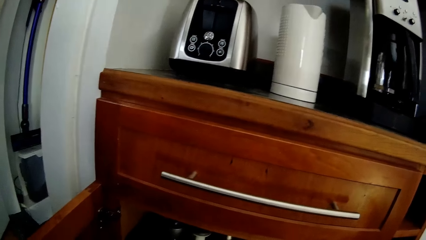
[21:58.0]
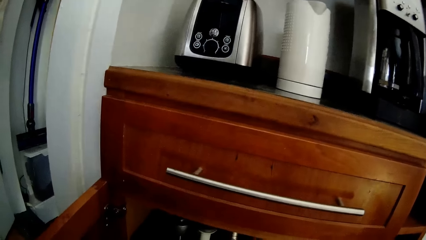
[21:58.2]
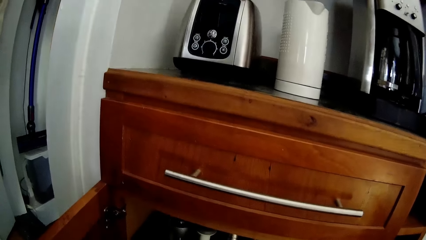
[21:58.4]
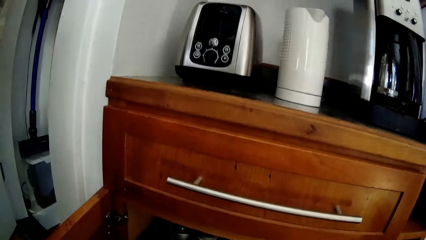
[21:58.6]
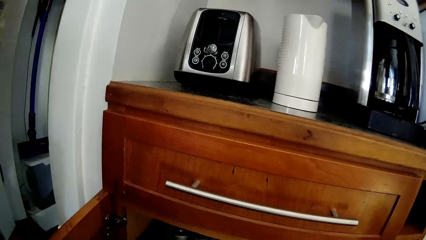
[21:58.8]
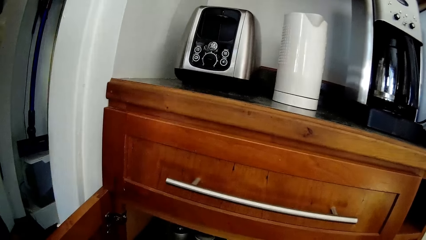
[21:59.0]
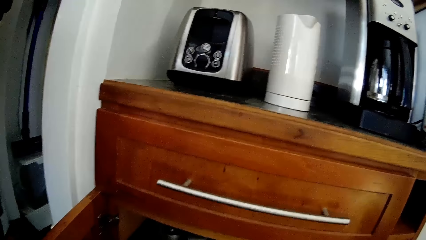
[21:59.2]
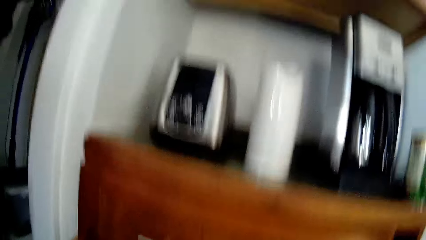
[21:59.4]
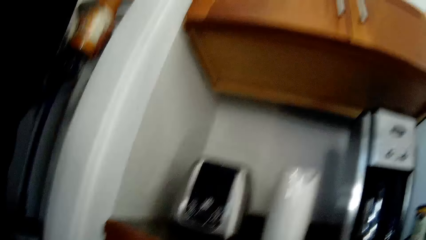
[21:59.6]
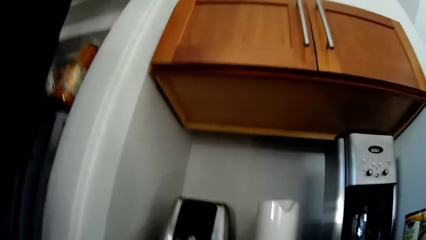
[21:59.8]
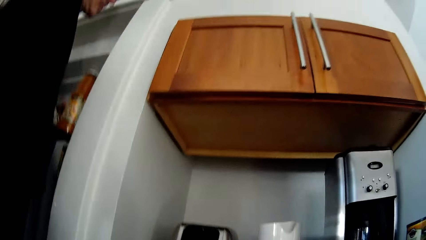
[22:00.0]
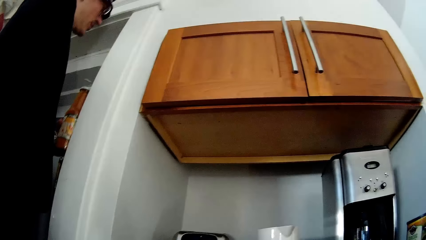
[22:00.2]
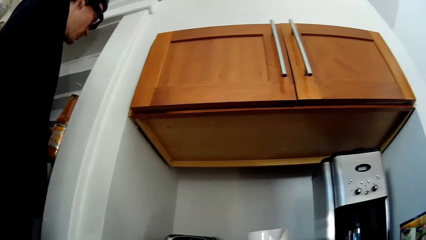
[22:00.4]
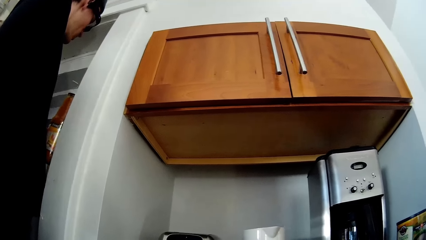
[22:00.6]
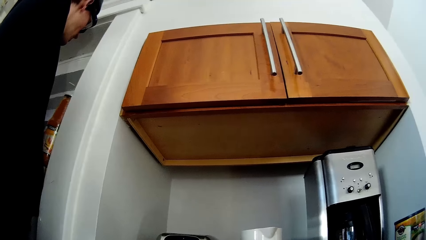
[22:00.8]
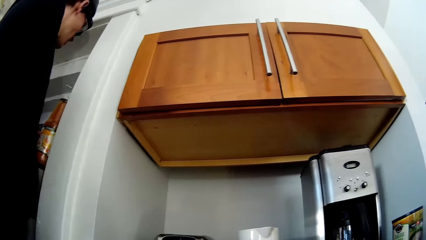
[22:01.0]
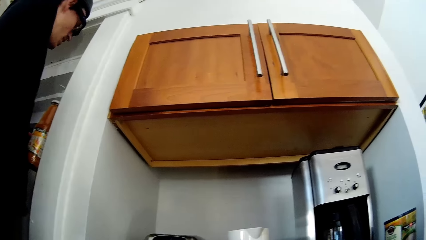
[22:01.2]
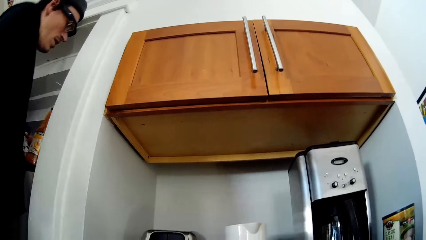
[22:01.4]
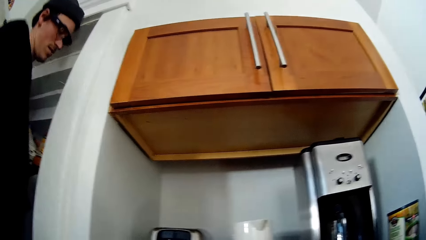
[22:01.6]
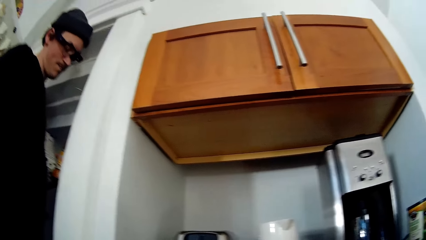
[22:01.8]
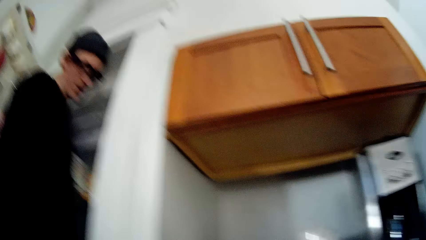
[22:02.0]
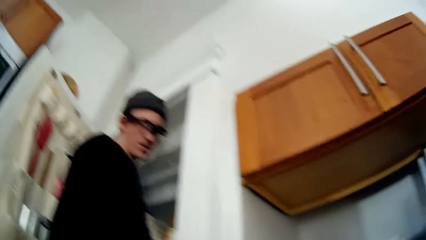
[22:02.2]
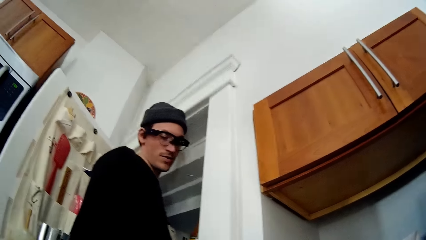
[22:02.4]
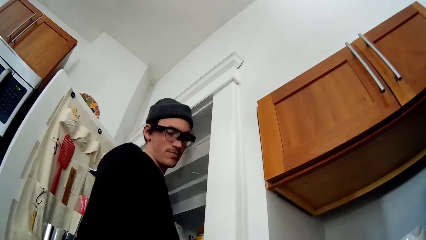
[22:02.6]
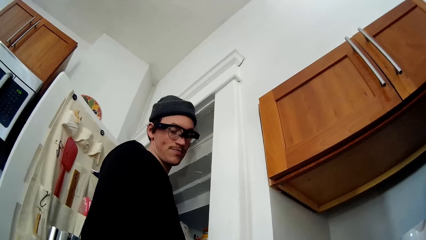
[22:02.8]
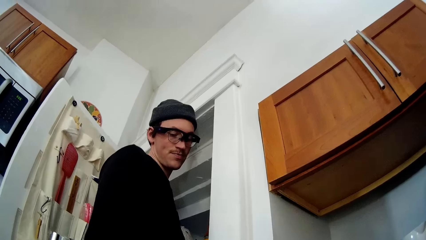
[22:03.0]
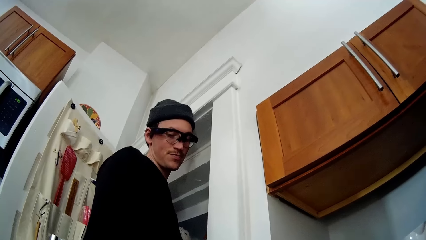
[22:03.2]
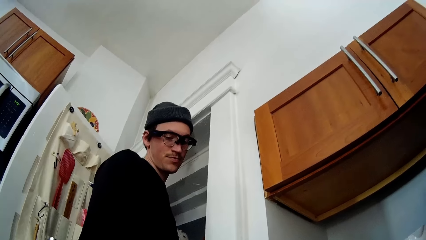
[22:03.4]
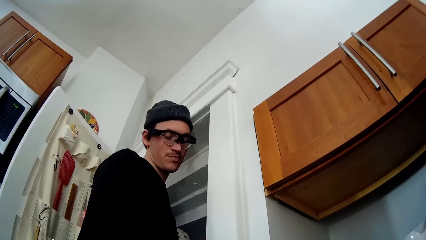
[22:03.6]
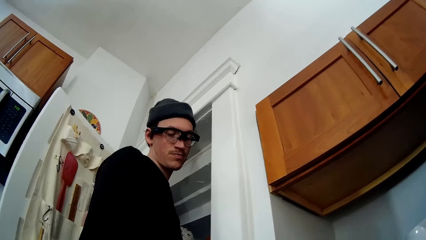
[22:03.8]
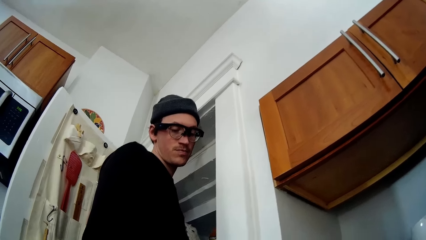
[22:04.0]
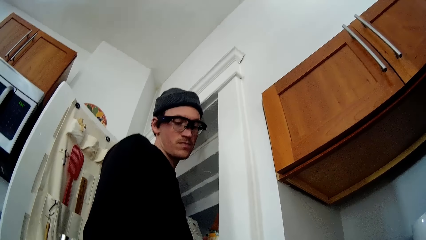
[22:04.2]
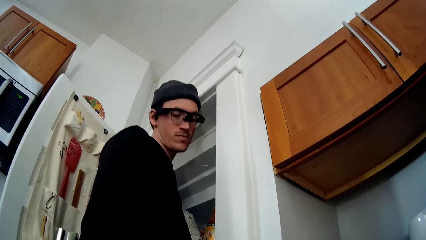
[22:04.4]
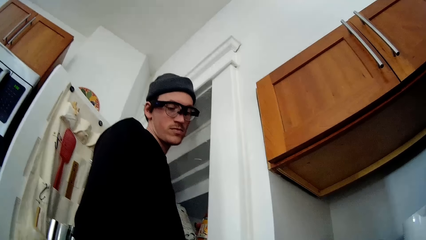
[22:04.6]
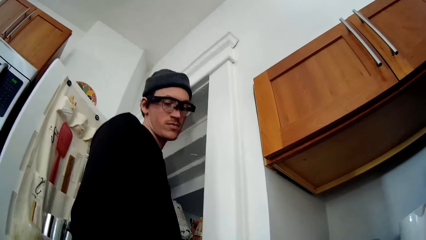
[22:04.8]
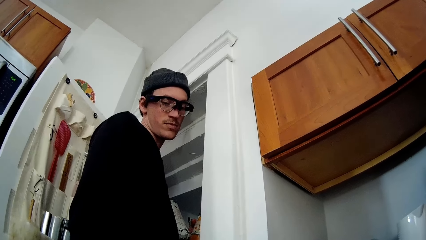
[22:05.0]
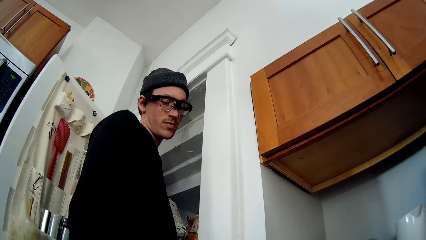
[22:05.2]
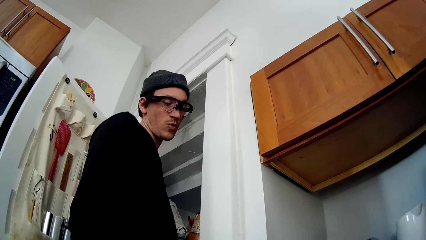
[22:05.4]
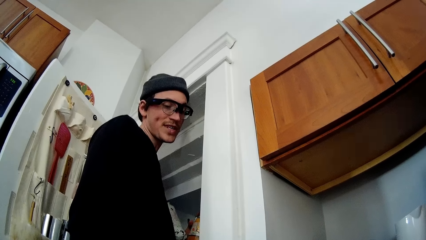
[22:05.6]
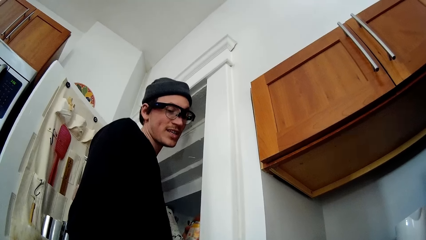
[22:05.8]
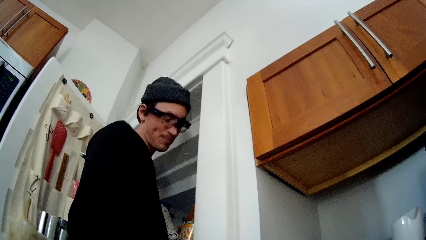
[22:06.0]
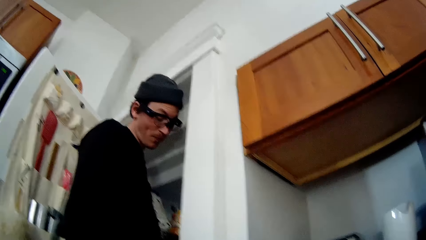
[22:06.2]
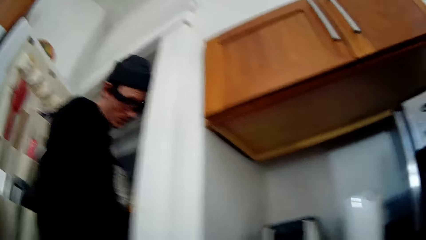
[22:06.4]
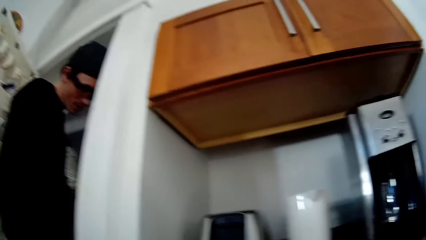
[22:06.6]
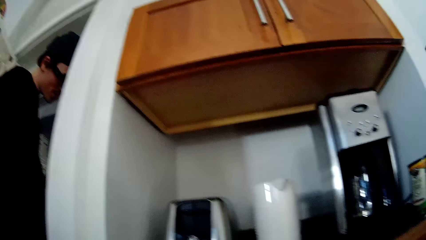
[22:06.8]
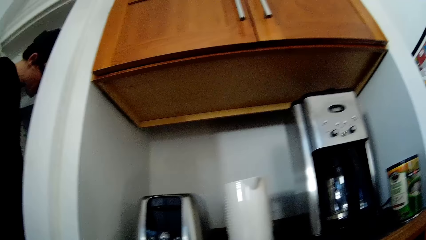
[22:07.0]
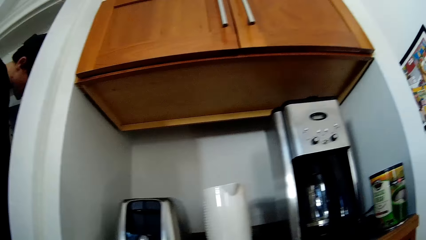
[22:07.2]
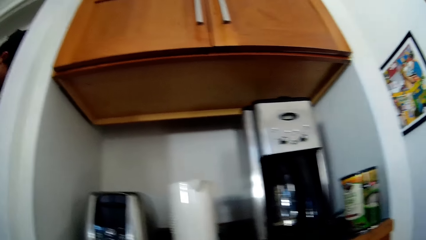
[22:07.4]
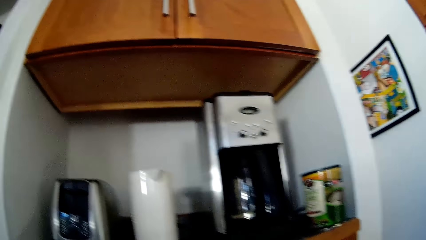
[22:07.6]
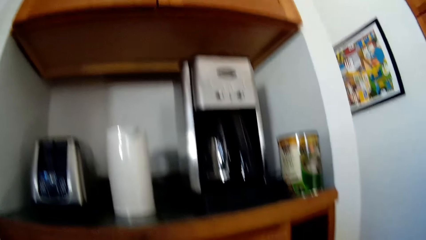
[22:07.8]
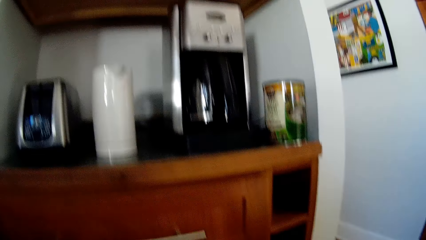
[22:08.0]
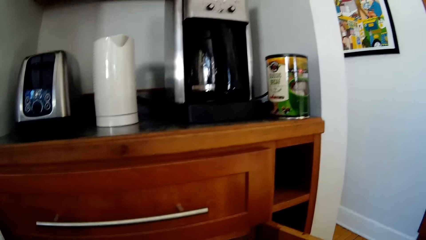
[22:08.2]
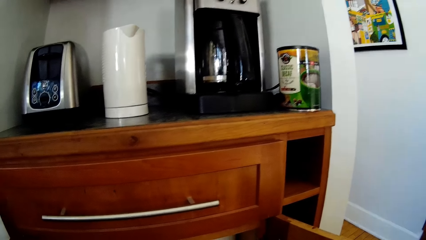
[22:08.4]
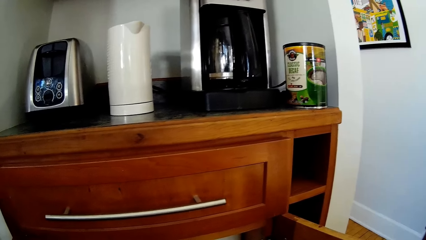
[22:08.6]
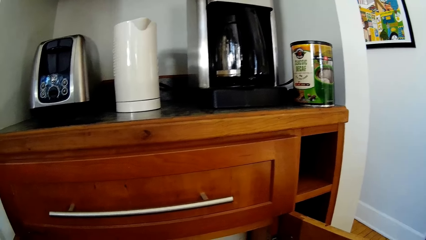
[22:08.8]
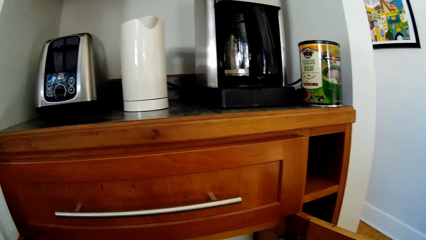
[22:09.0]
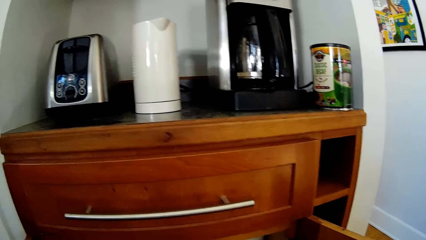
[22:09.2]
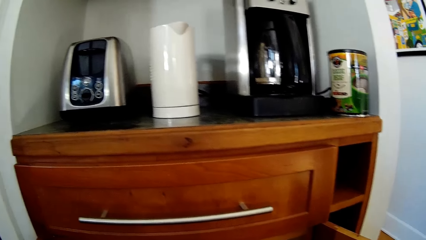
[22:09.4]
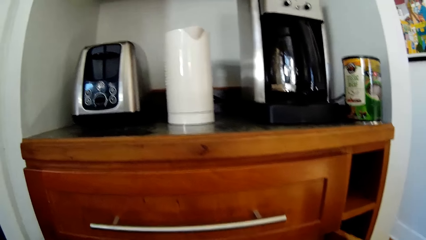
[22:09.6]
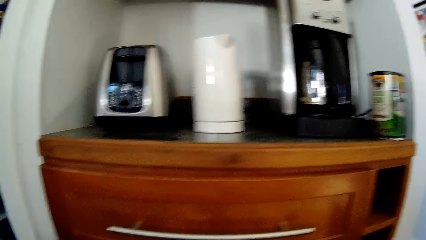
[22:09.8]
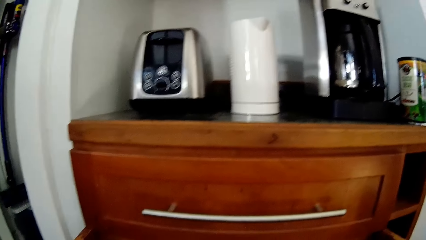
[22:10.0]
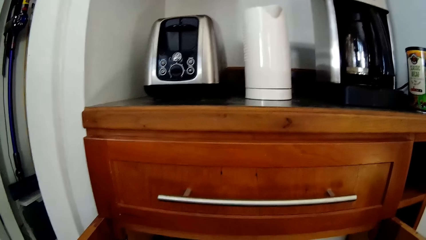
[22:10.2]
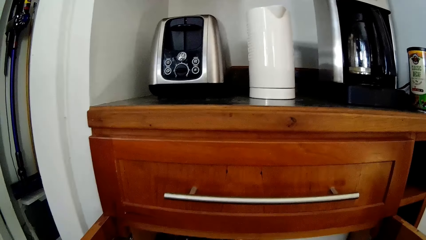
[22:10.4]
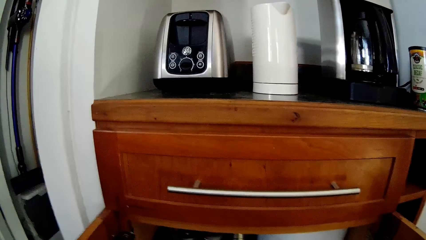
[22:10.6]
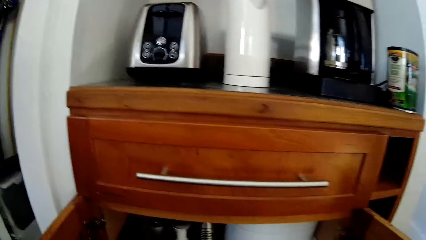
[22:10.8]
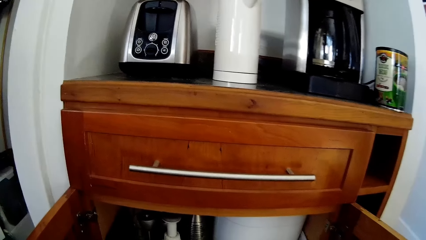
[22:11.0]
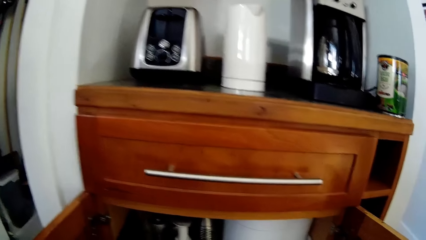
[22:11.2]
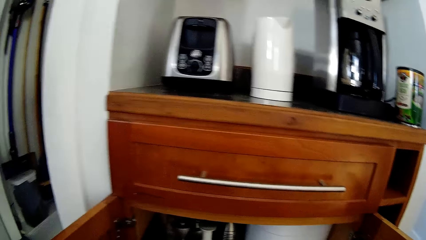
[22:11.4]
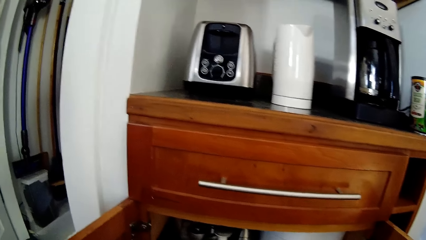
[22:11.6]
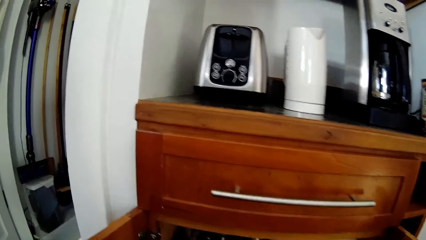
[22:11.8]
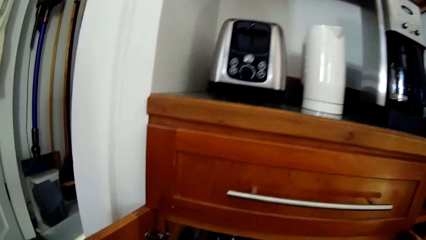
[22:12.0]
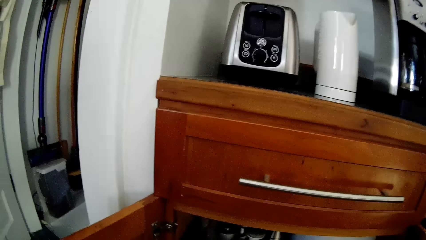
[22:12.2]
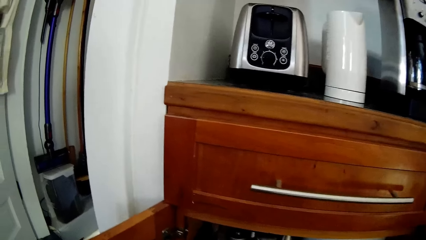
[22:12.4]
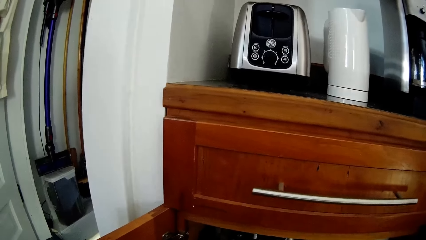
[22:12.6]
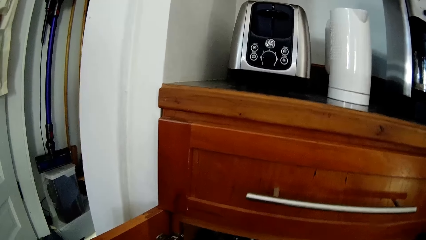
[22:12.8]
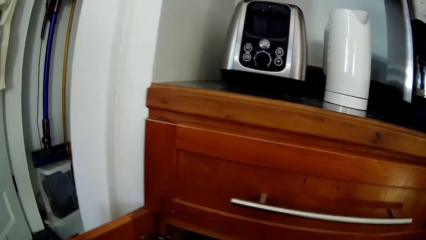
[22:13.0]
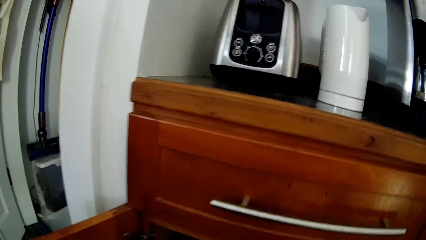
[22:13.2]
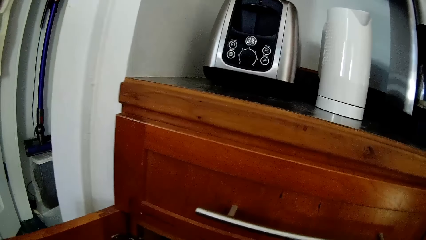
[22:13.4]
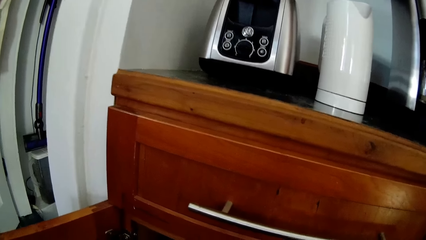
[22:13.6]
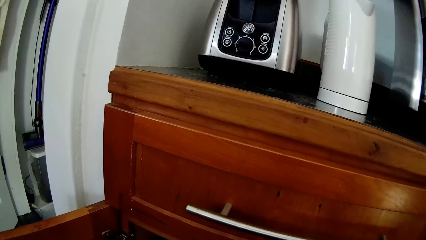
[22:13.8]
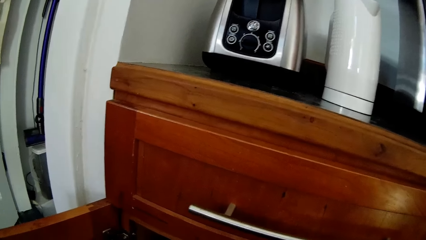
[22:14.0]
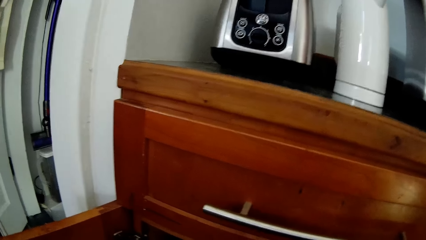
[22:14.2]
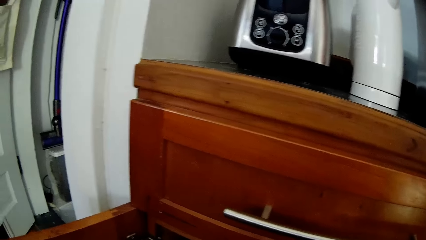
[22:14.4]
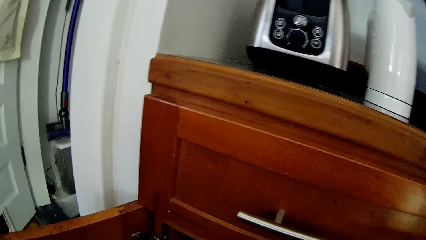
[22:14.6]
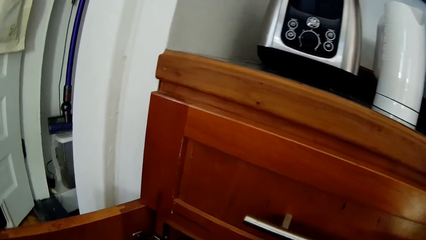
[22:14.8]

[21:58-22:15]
The camera wearer talks to a man.
